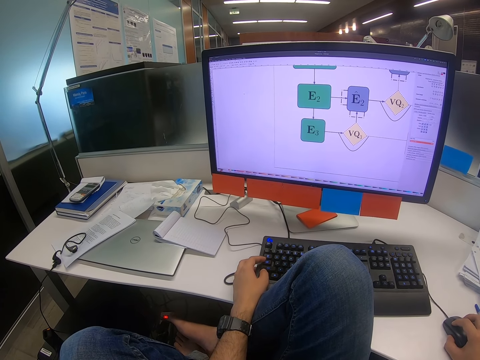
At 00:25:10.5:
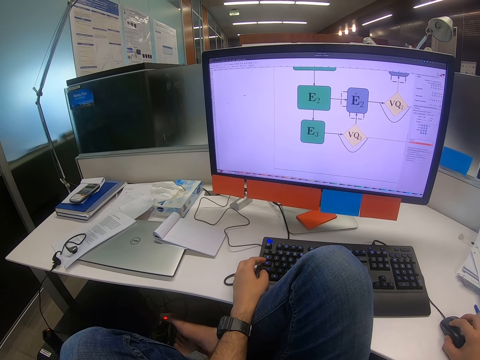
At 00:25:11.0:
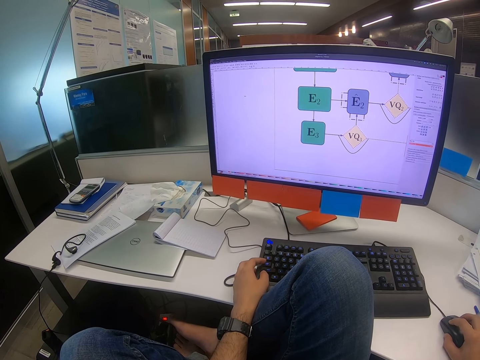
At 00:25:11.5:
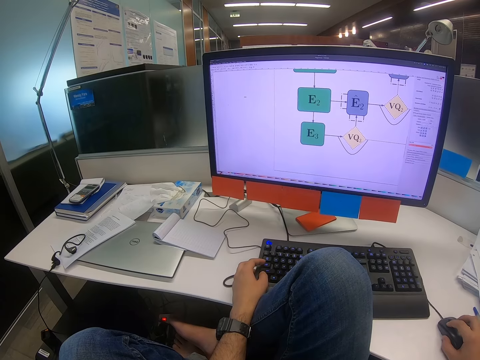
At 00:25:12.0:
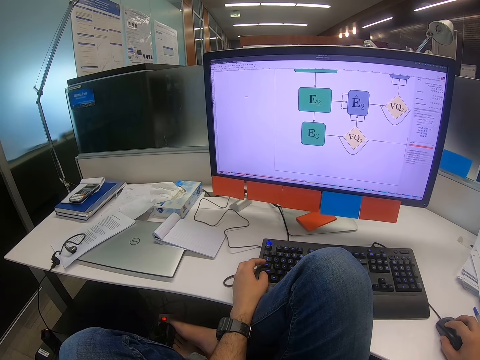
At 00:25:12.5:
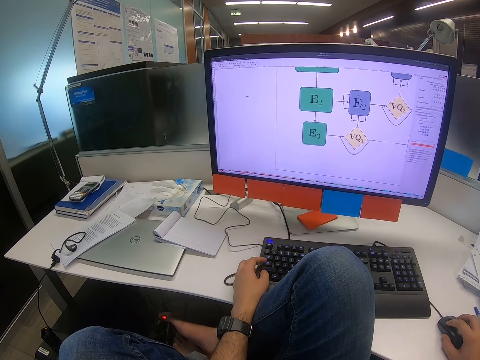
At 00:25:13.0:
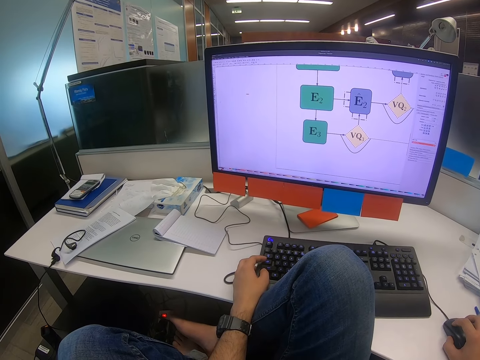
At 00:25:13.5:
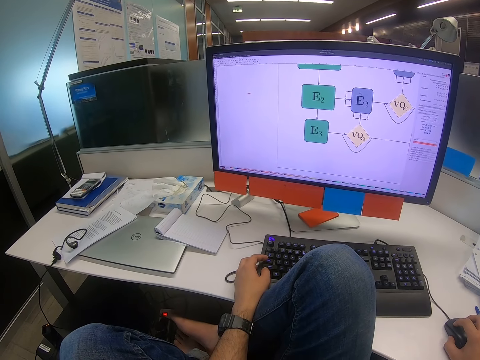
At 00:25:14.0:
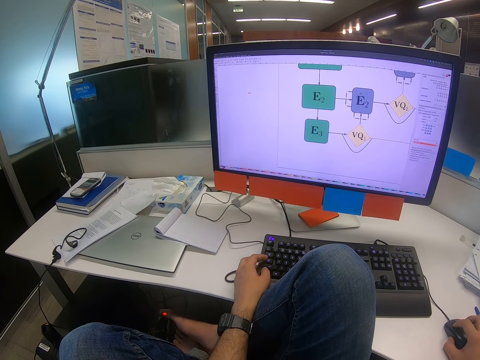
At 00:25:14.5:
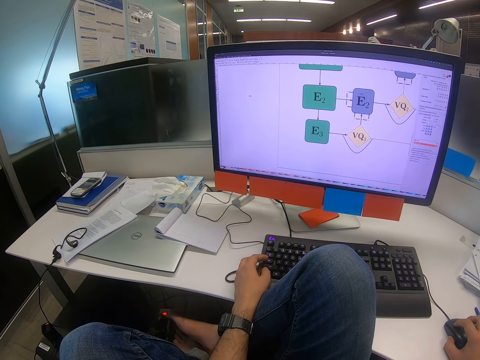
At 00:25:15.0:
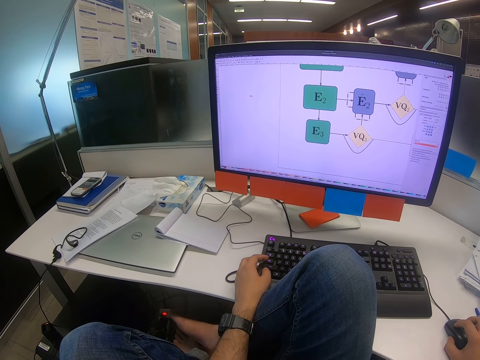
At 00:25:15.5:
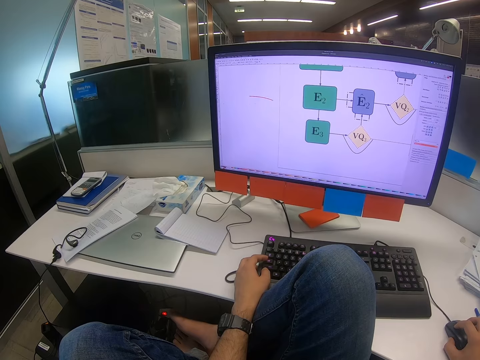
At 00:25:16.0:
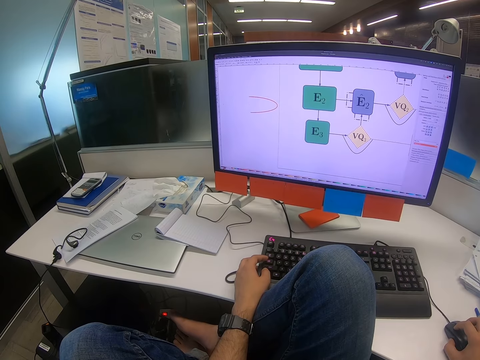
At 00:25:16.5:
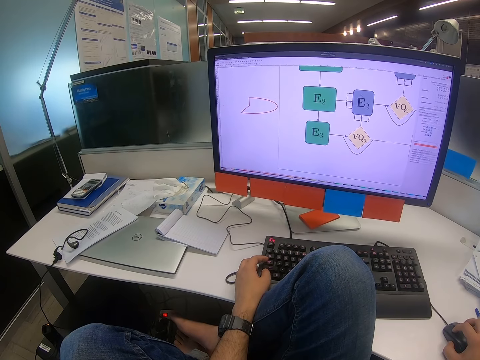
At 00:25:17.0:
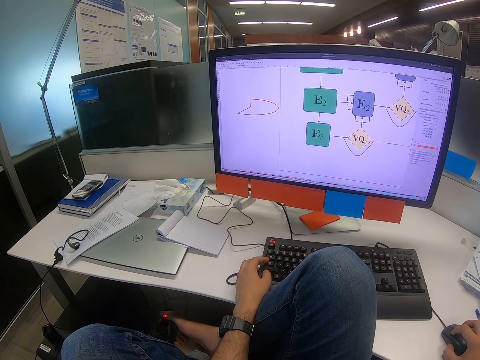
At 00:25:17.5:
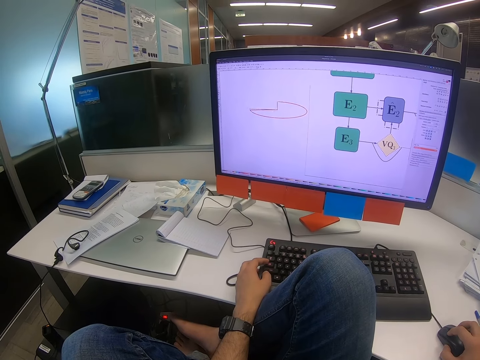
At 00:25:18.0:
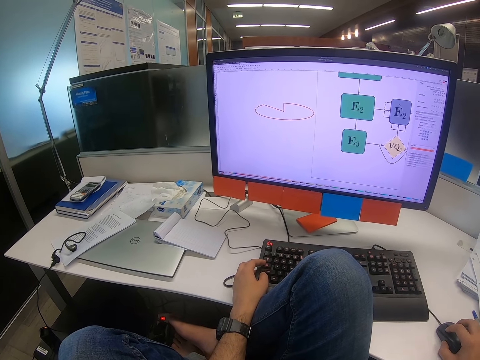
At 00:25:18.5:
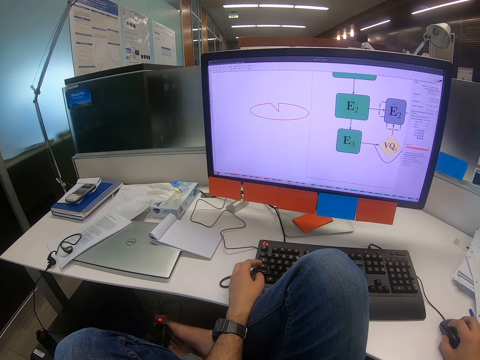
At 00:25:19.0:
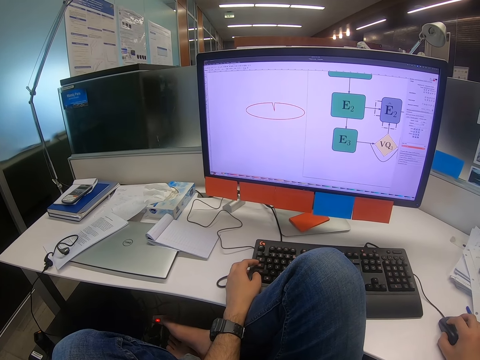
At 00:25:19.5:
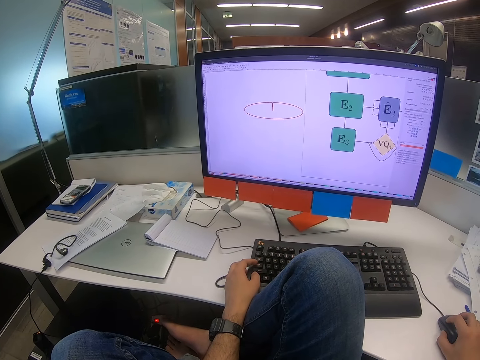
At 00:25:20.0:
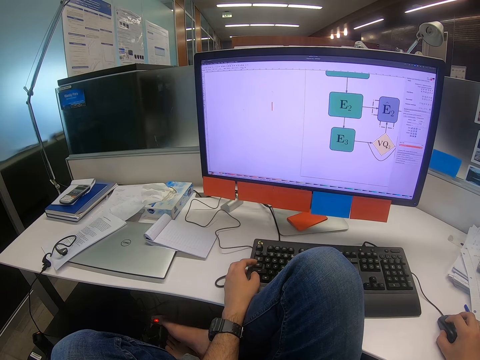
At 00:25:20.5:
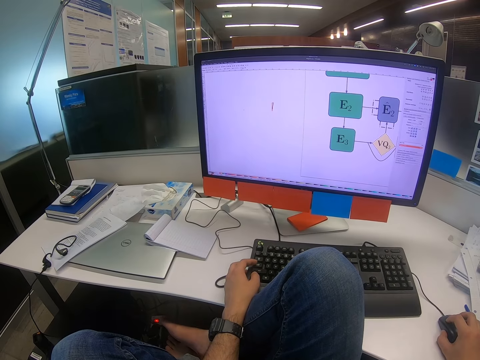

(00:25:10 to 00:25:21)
The camera wearer moves the mouse with his right hand.

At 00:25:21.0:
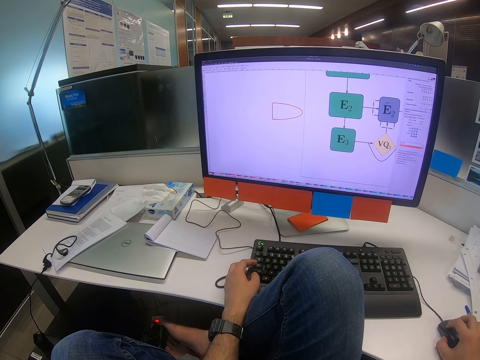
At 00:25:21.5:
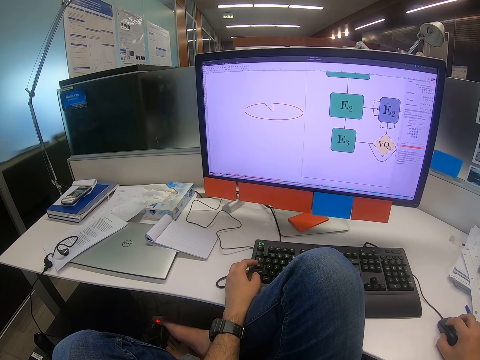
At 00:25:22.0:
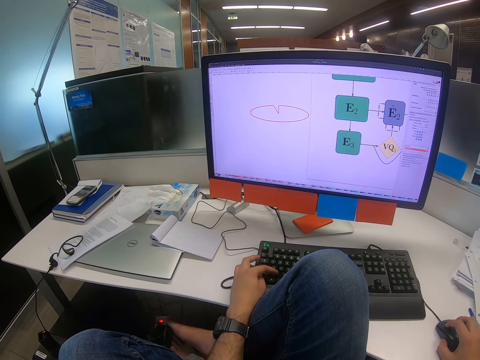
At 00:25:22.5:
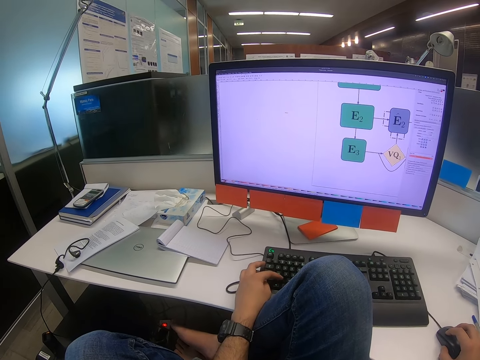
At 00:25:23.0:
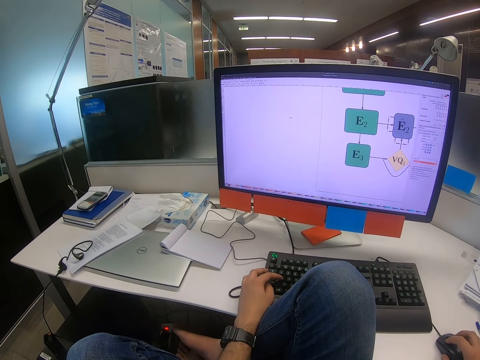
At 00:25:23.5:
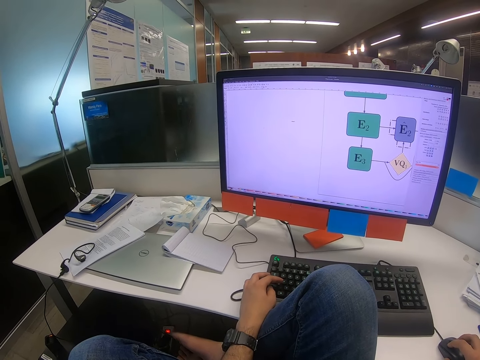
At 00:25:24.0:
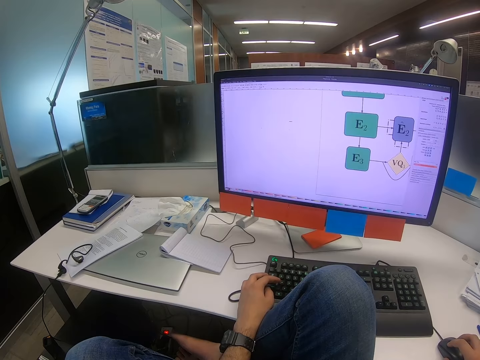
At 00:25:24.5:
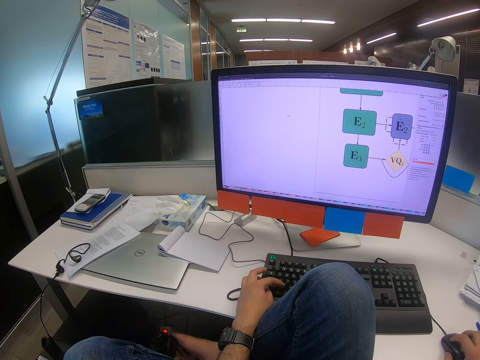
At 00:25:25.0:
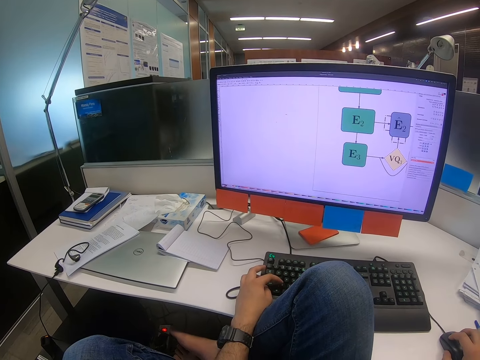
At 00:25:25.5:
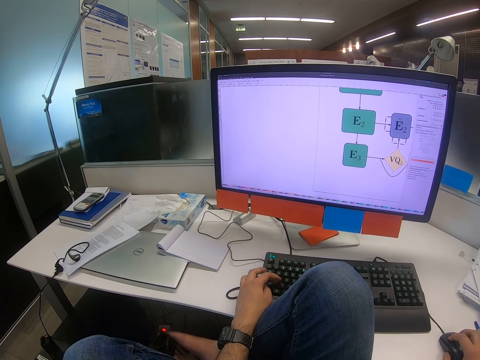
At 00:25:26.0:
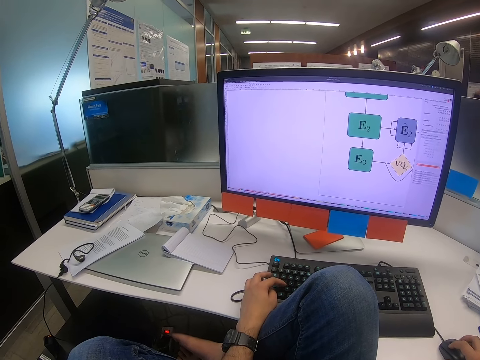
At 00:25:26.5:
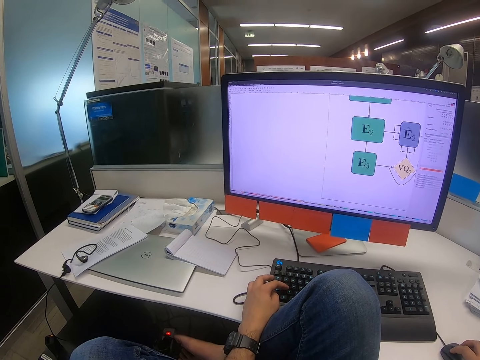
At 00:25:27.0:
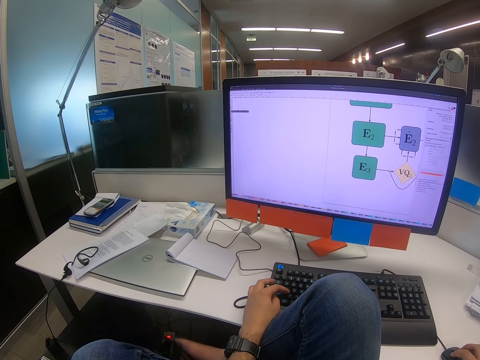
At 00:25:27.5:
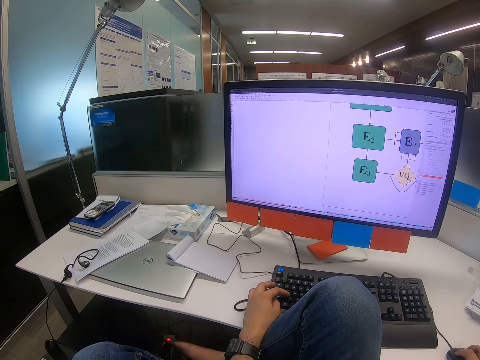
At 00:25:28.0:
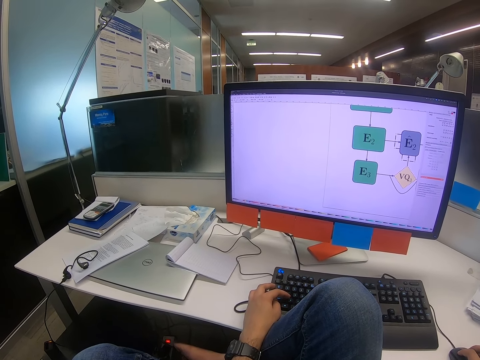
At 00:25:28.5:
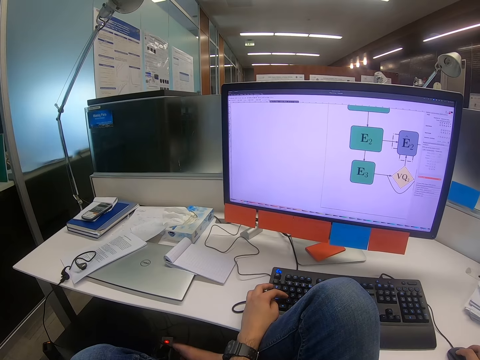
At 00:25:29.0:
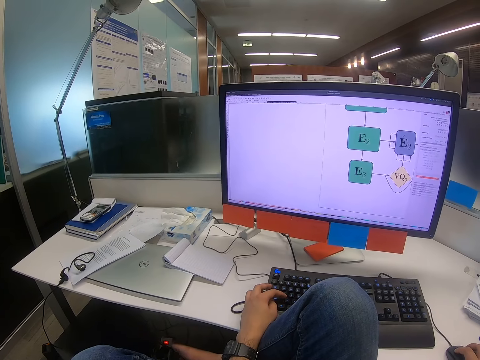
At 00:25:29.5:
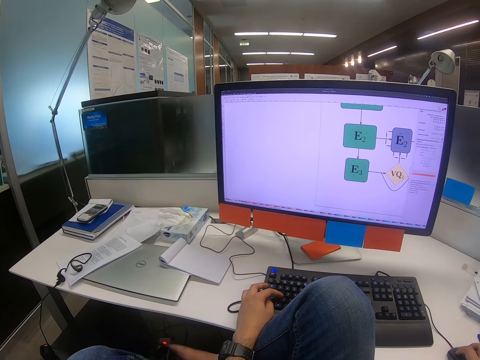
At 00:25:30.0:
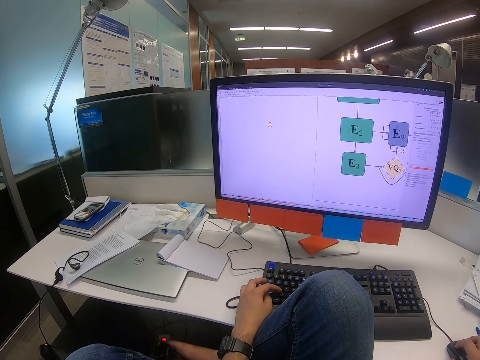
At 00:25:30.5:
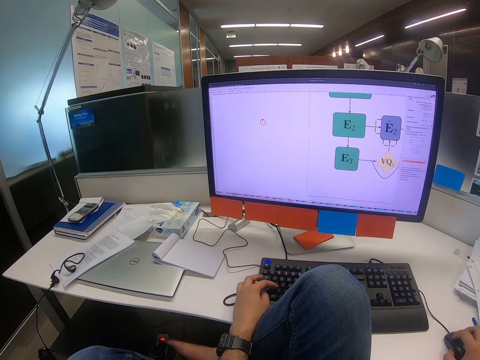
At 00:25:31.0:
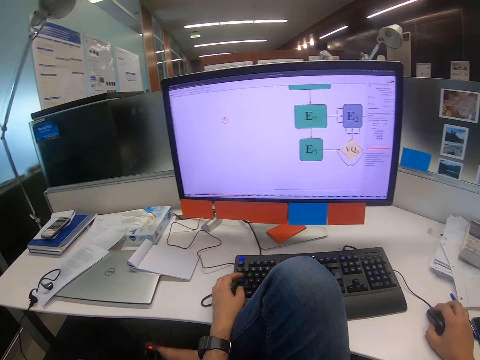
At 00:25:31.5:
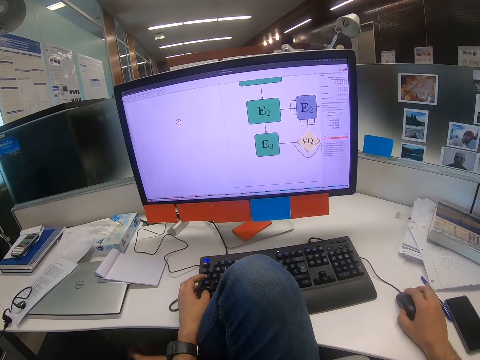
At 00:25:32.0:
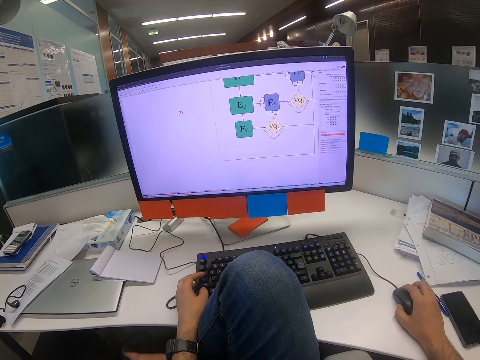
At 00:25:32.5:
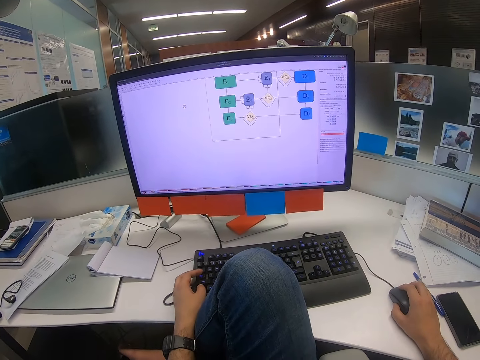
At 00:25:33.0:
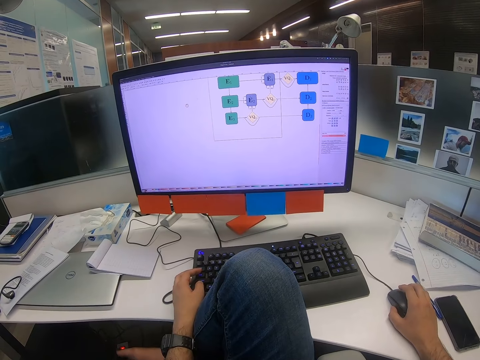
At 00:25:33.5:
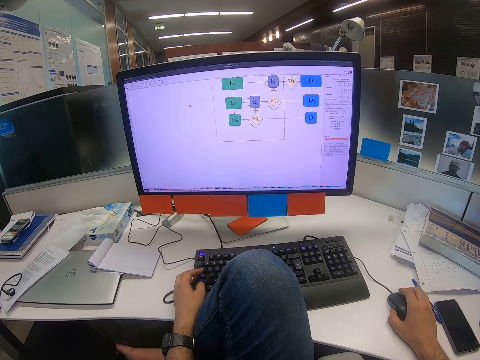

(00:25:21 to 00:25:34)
The camera wearer presses the keyboard with the left hand. He moves the mouse with his right hand.

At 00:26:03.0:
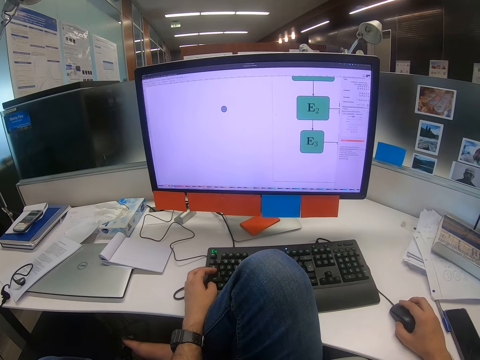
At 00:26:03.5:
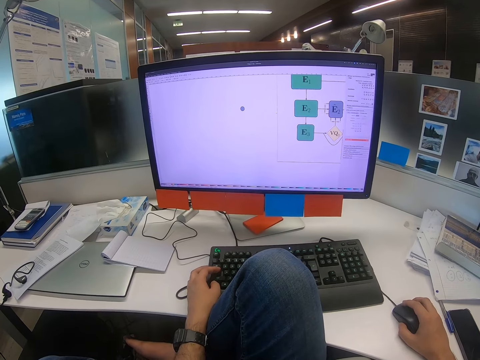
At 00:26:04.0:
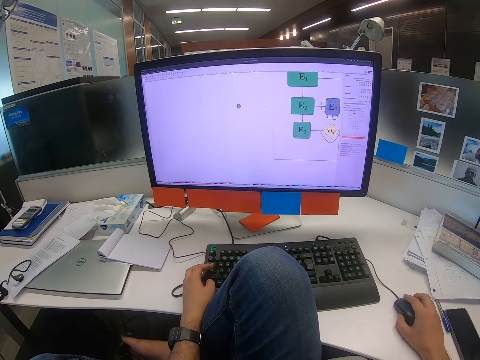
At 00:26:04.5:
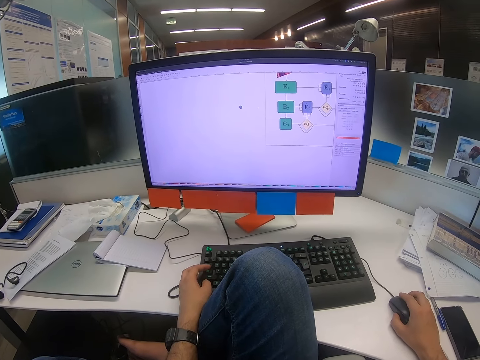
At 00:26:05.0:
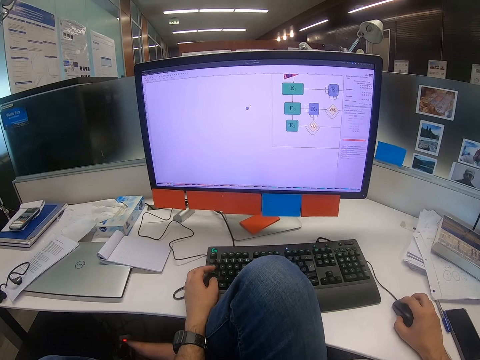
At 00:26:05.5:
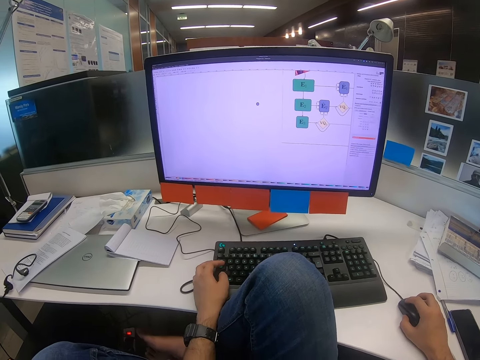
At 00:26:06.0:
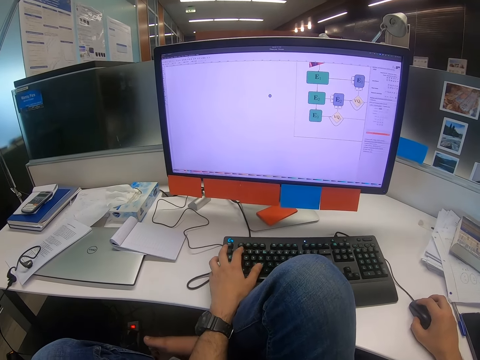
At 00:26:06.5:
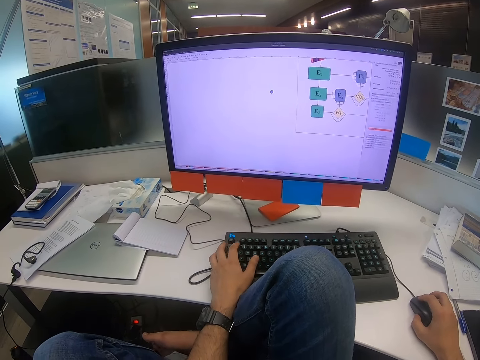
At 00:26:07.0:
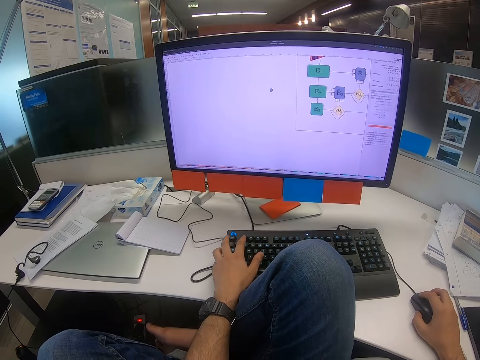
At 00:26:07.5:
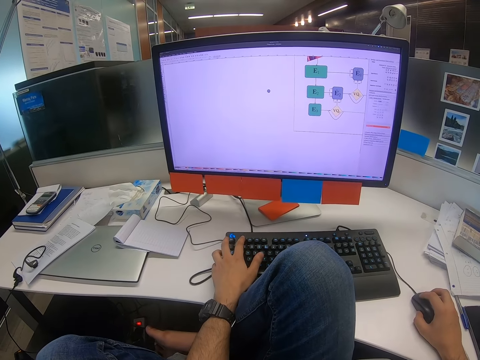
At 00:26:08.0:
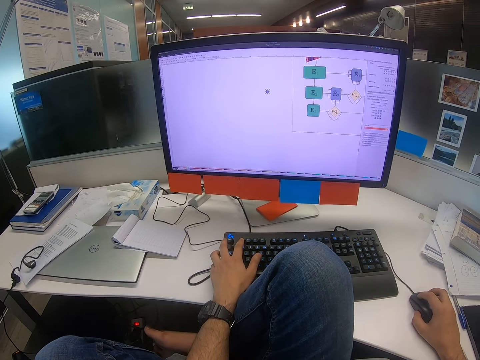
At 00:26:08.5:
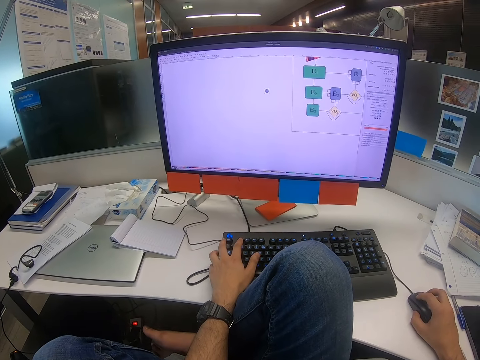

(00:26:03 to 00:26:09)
The camera wearer scrolls on the mouse with the right hand. He moves the mouse with his right hand.
